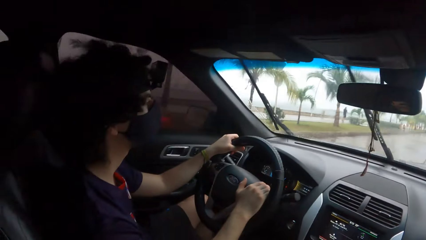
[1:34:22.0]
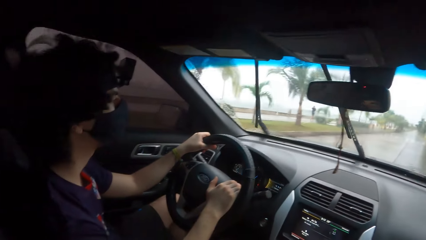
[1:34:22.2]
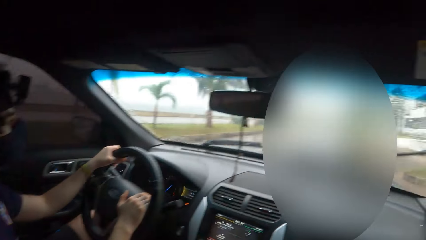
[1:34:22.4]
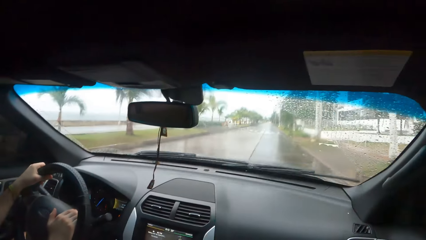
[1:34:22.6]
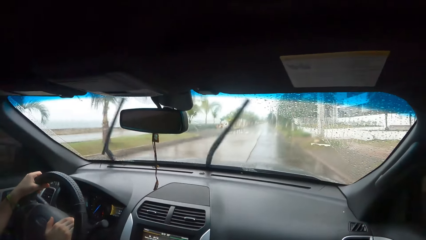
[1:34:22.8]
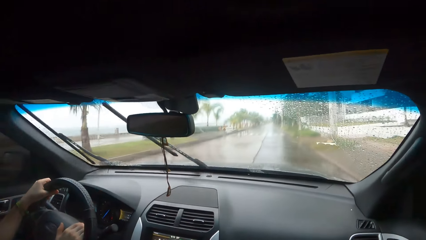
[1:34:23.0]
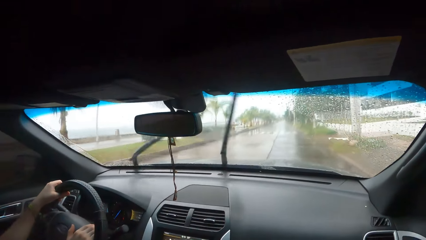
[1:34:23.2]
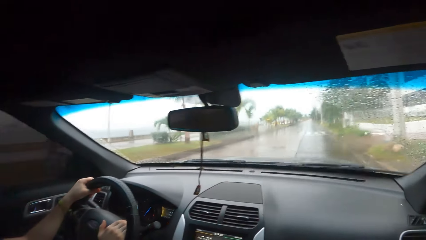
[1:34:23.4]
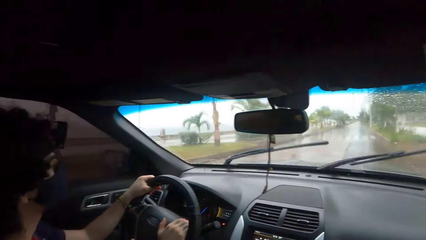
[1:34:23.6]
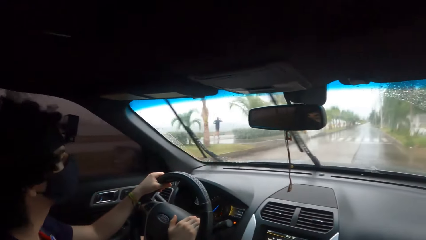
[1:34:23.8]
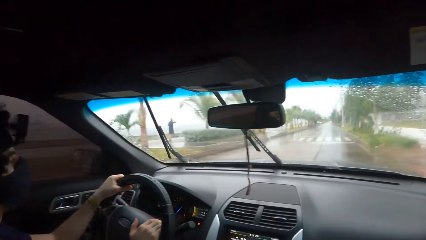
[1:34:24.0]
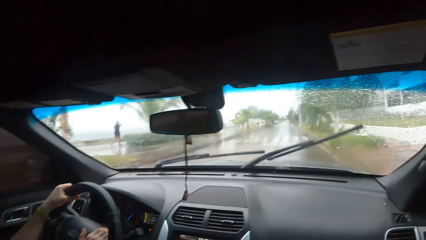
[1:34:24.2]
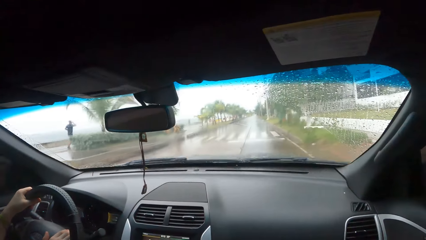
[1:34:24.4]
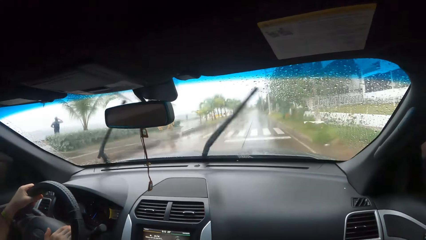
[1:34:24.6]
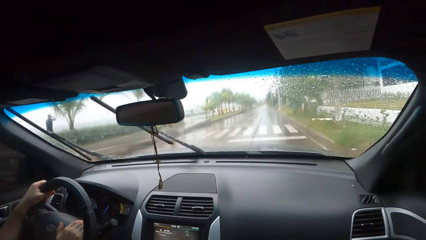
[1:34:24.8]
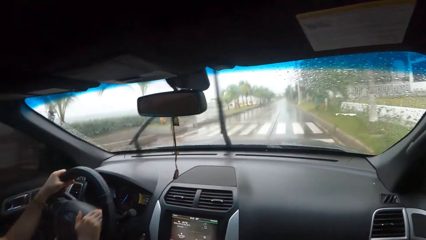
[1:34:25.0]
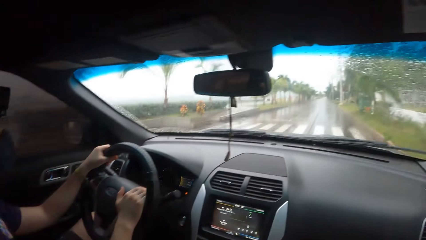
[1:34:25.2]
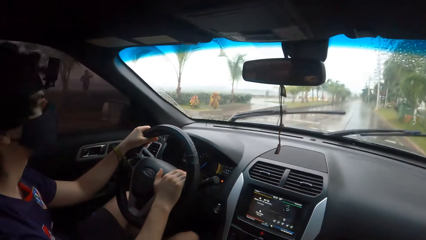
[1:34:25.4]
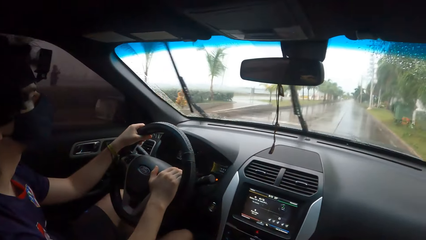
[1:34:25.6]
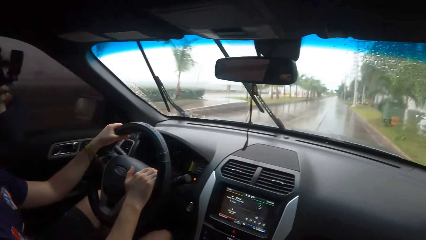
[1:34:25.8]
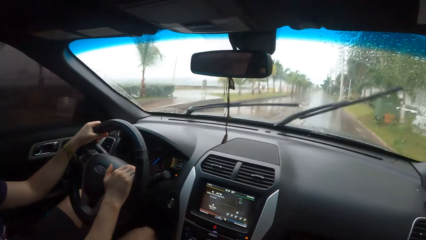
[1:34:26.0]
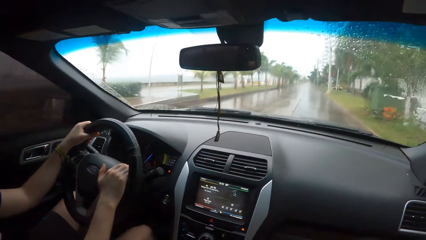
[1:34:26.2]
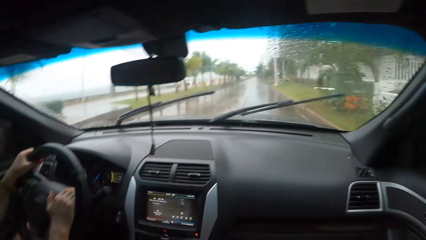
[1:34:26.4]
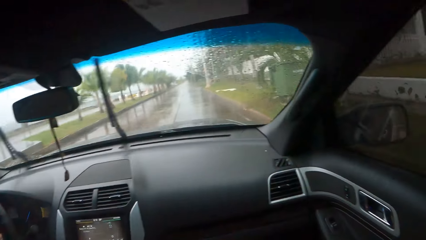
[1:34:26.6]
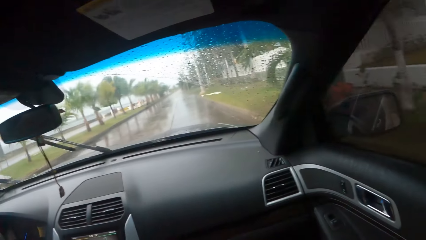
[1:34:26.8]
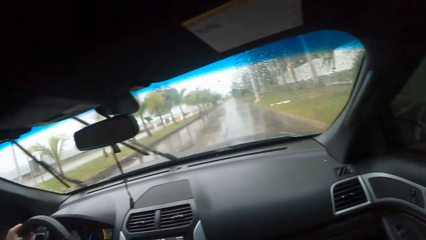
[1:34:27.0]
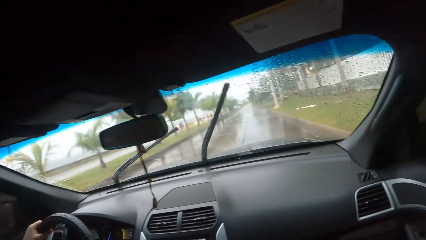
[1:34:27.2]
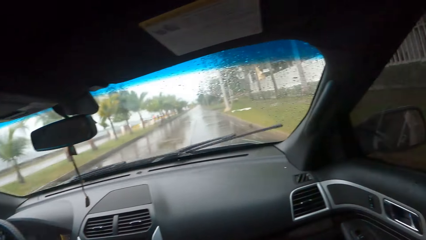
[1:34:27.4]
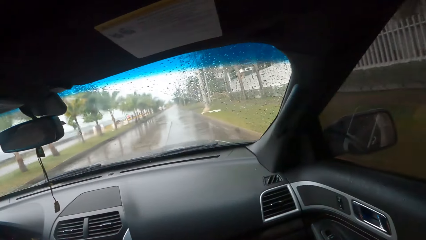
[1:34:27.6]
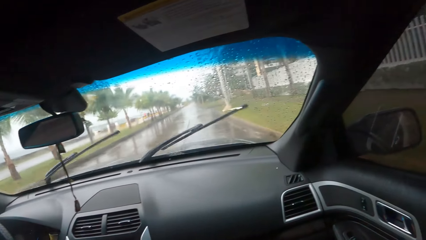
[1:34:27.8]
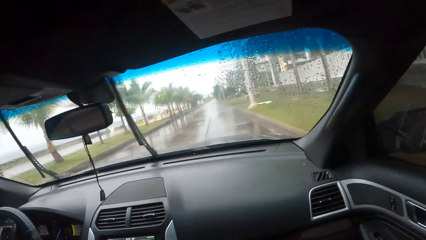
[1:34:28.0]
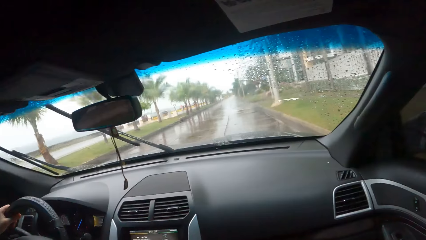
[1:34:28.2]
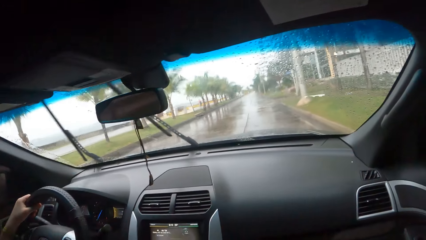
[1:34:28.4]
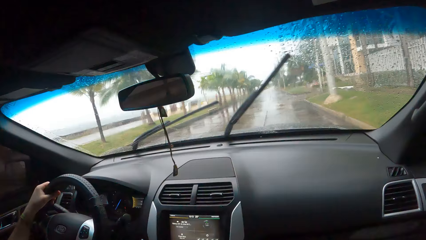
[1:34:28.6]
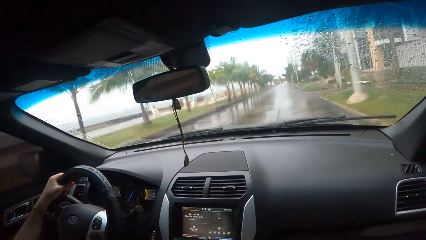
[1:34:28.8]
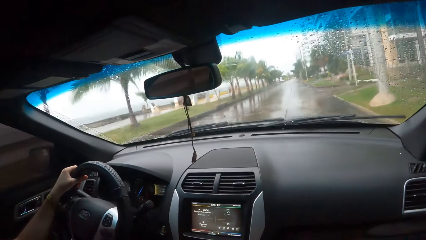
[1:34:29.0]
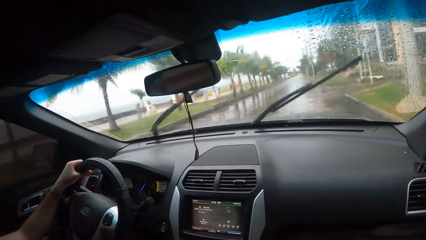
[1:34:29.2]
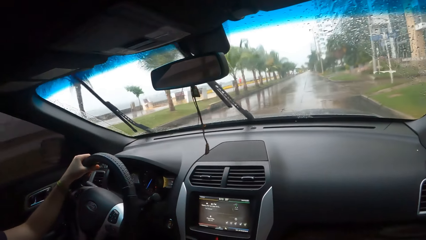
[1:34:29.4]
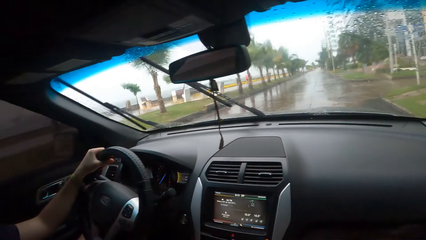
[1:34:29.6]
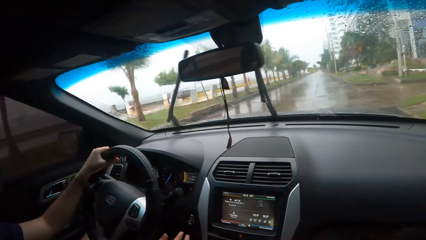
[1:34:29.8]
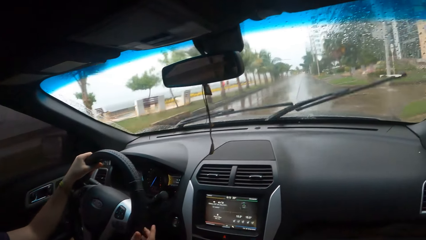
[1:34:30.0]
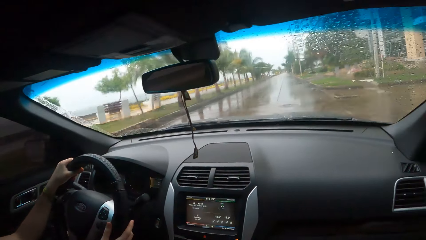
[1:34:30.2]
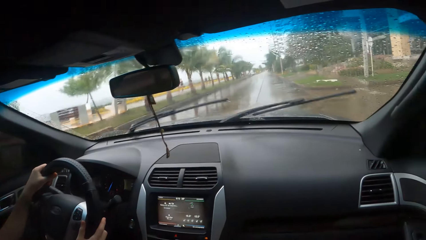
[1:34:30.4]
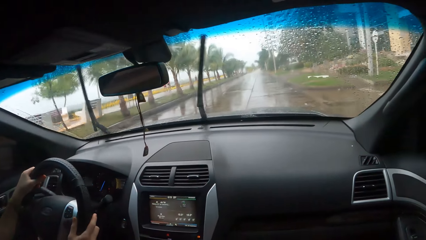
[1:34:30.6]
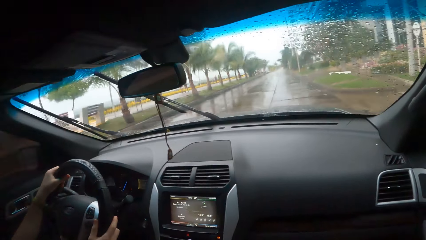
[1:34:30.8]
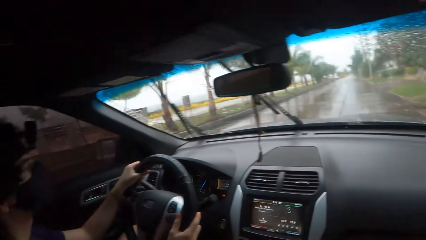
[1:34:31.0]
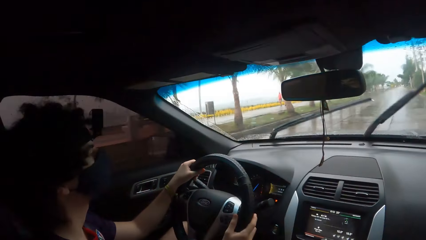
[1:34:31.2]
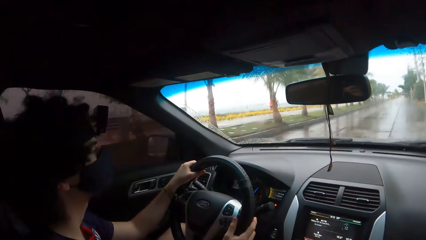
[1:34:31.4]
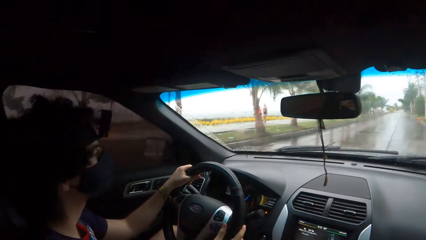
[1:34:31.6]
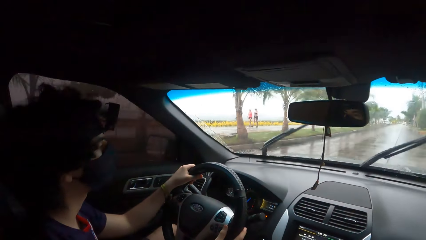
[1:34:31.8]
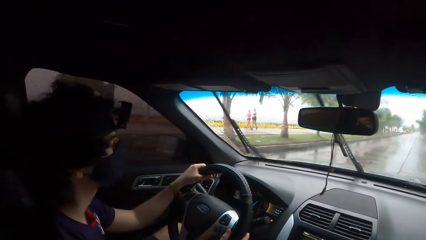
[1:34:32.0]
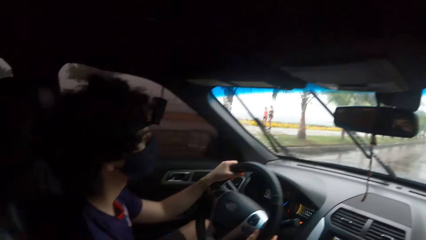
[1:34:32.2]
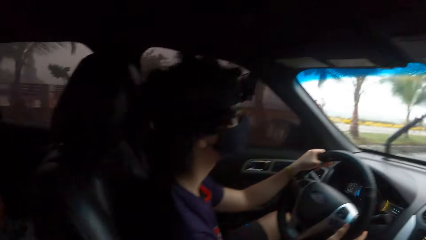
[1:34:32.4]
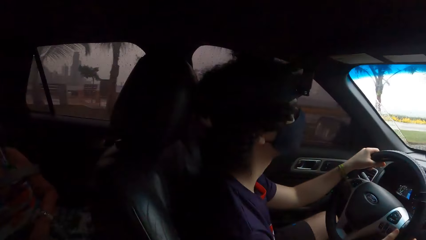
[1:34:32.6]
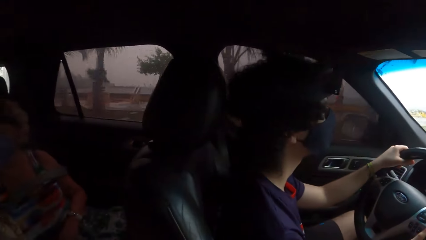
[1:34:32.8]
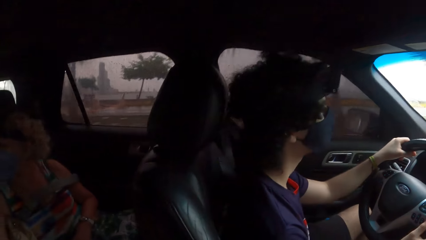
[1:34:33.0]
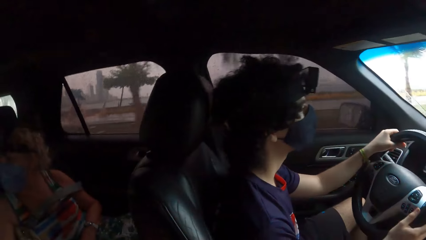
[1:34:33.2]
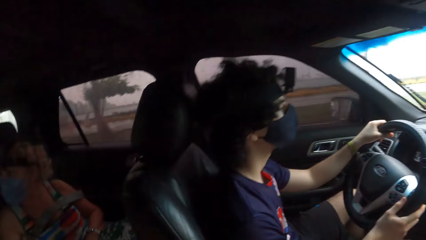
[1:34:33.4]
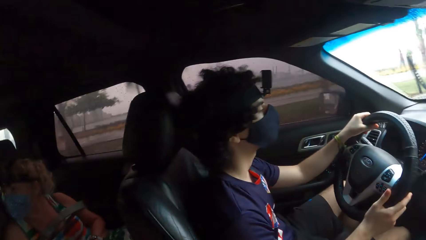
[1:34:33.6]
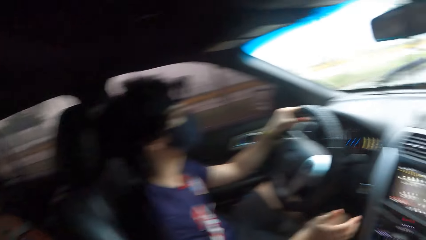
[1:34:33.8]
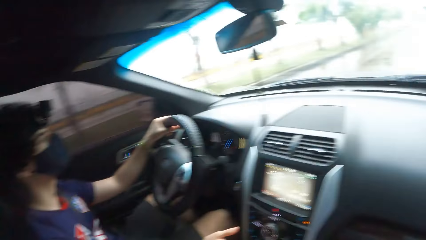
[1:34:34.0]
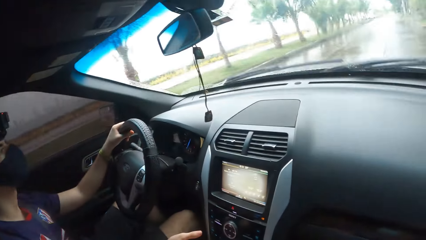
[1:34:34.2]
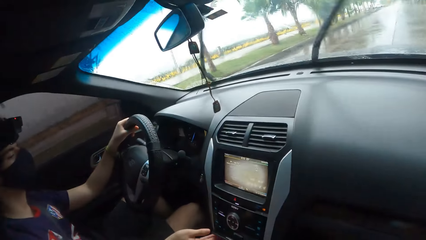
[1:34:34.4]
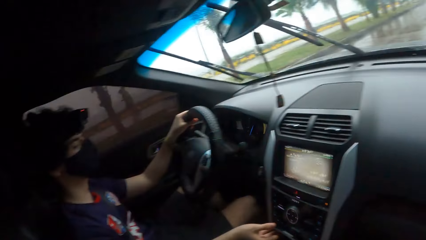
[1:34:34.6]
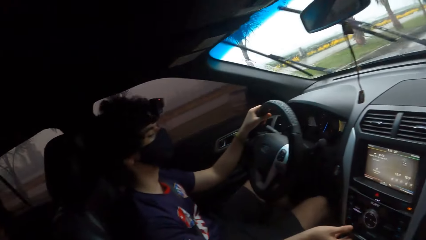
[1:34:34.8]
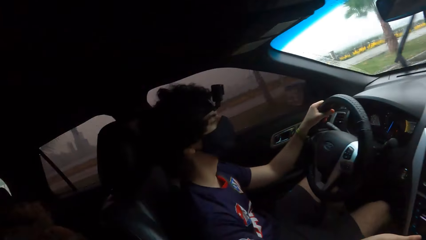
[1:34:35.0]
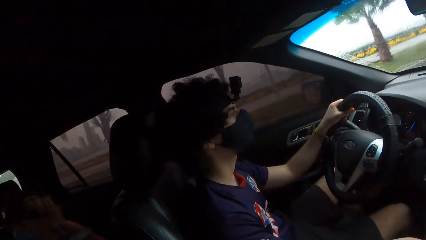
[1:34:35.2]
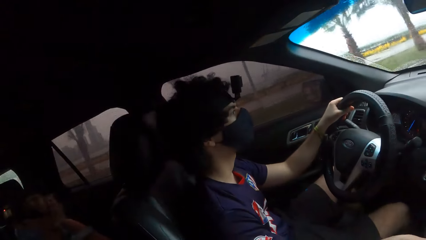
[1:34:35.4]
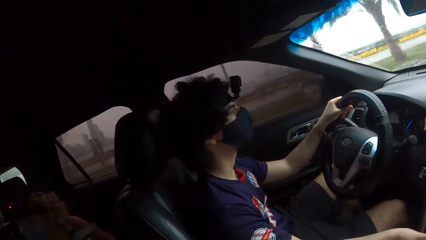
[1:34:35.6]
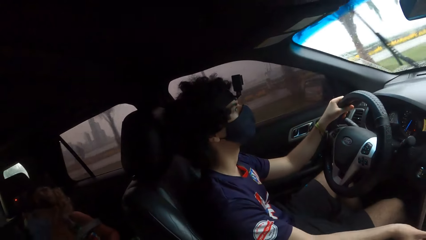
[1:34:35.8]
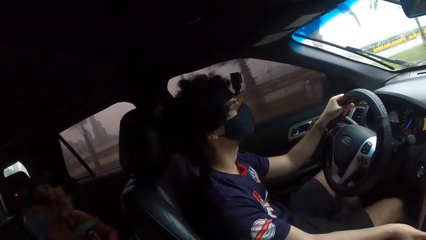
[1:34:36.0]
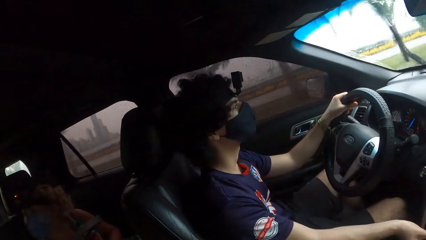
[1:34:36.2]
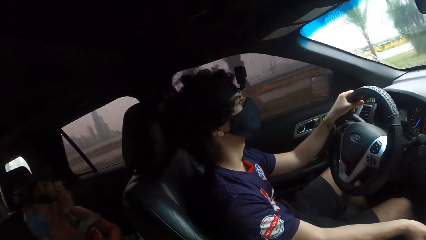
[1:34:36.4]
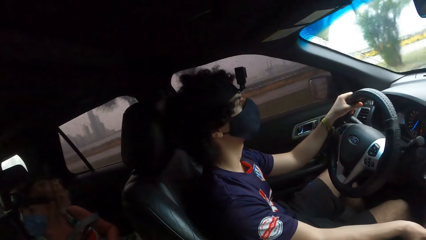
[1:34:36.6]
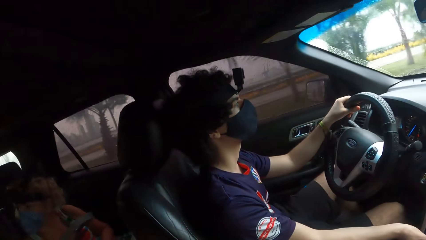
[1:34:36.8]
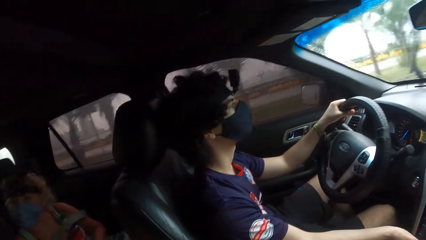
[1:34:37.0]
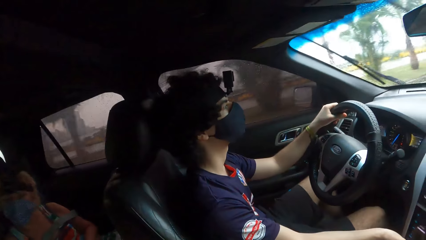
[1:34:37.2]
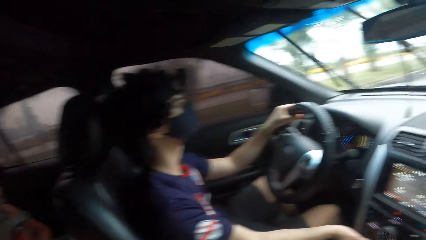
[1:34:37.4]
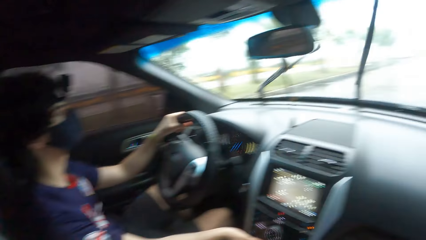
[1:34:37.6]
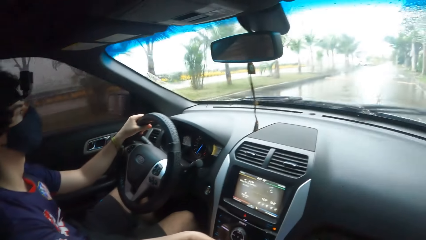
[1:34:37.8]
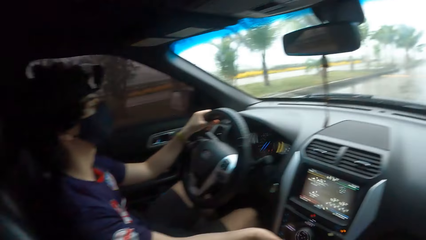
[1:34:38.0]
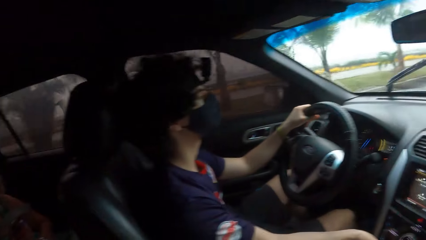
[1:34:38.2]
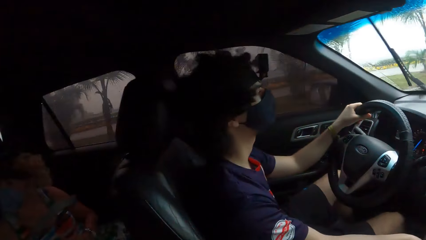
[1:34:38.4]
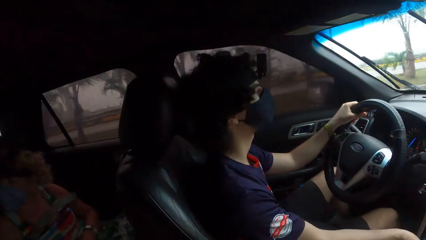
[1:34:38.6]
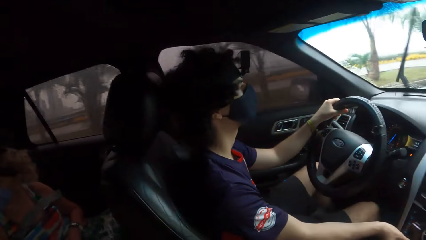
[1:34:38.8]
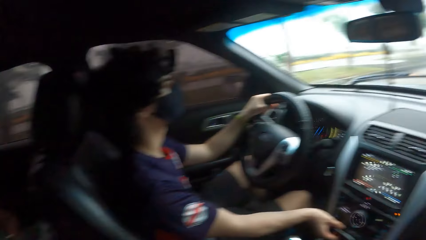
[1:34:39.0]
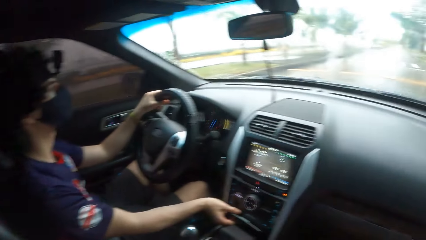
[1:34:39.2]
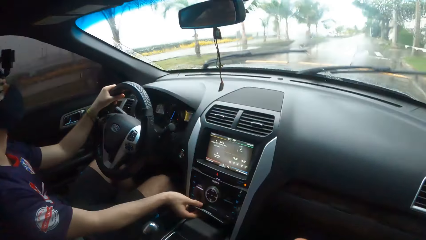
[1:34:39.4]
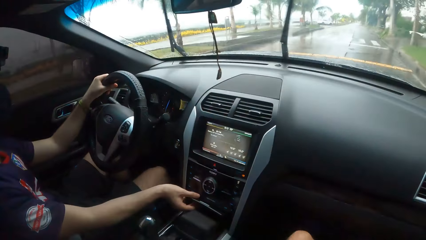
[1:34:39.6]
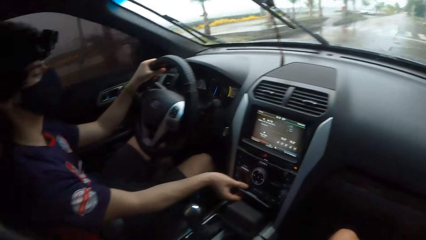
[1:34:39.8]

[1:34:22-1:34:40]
The camera wearer converses with a person. They look forward. They converse with the person. They look forward. They converse with the person. They look forward. They converse with the person. They look back. They look forward. They look back. They look forward. They look back.
